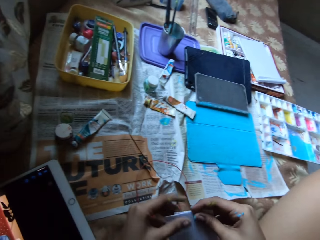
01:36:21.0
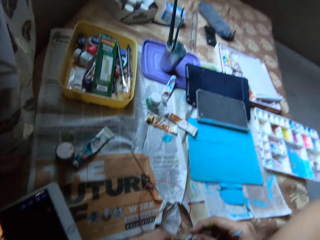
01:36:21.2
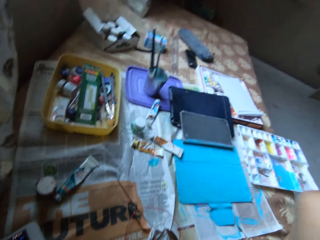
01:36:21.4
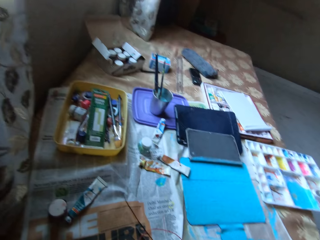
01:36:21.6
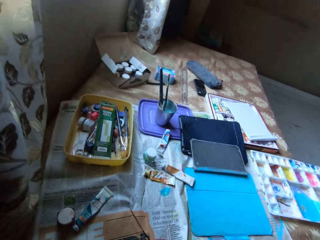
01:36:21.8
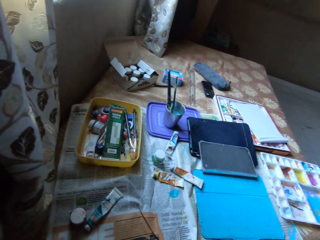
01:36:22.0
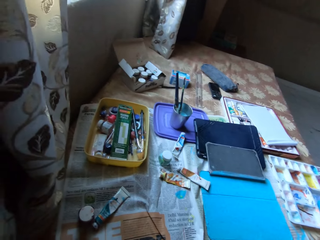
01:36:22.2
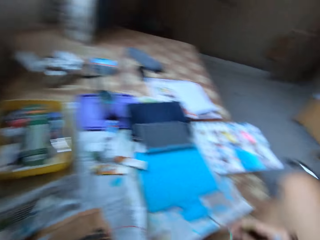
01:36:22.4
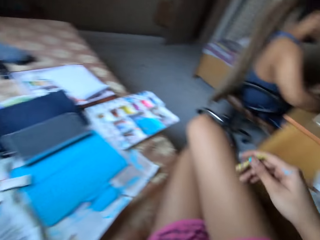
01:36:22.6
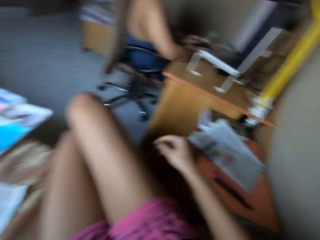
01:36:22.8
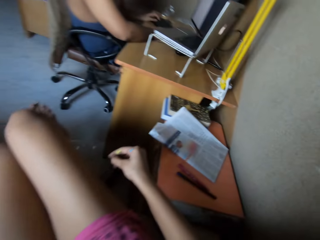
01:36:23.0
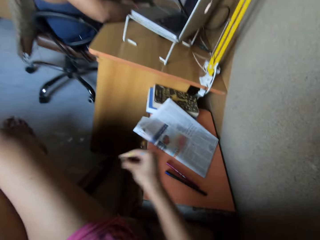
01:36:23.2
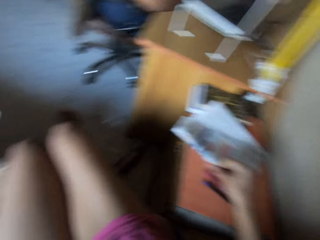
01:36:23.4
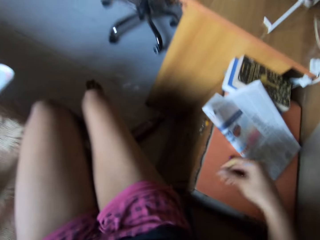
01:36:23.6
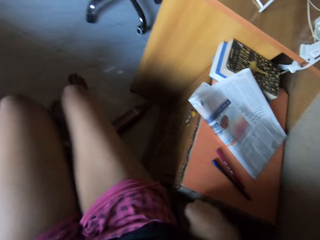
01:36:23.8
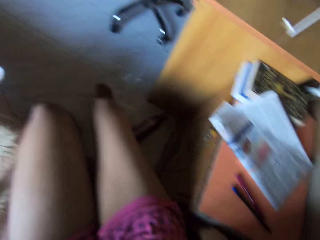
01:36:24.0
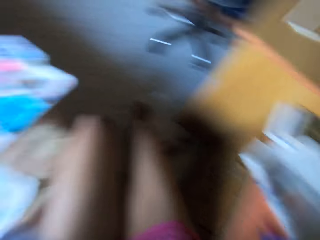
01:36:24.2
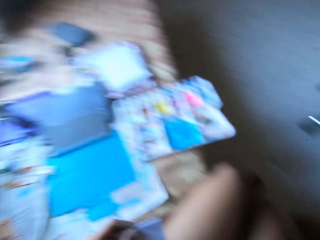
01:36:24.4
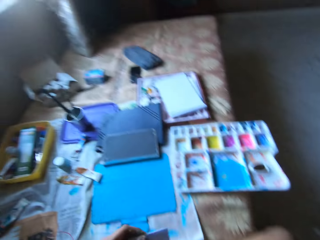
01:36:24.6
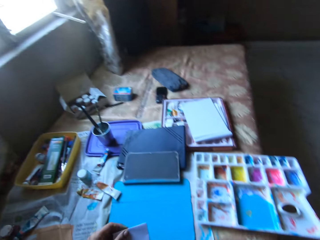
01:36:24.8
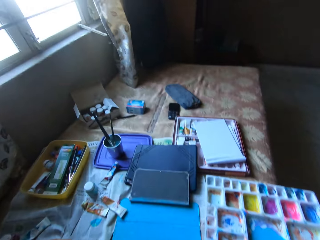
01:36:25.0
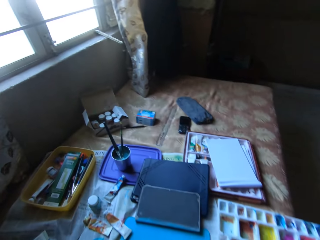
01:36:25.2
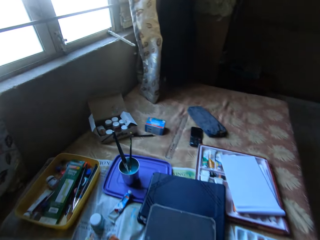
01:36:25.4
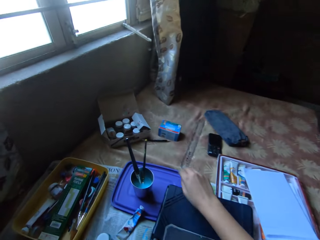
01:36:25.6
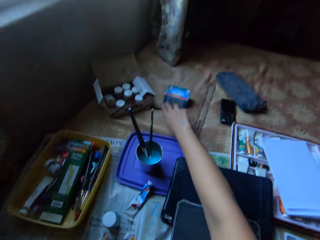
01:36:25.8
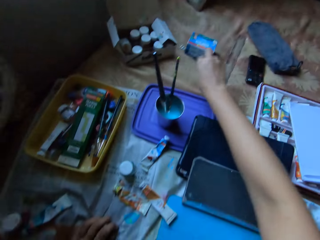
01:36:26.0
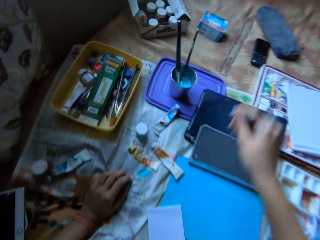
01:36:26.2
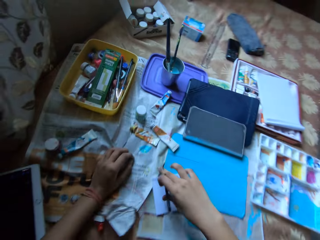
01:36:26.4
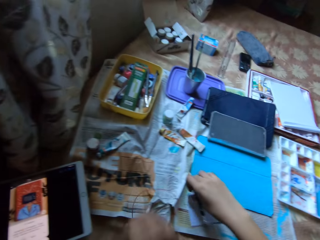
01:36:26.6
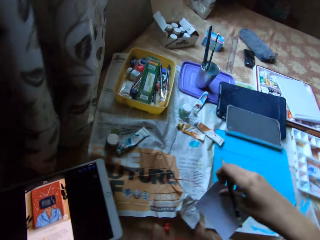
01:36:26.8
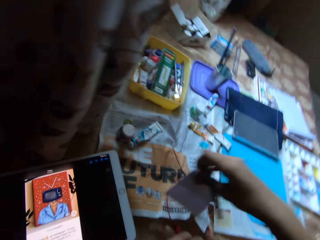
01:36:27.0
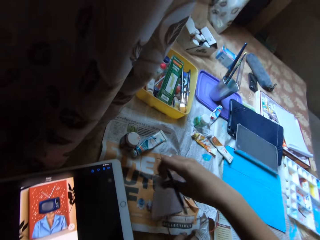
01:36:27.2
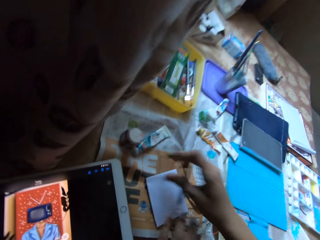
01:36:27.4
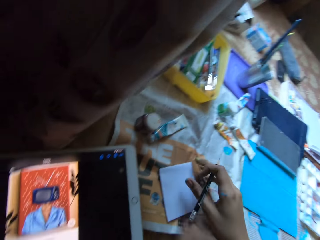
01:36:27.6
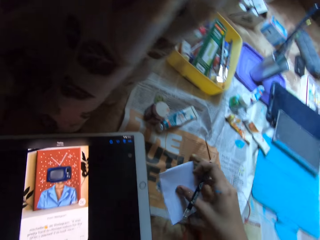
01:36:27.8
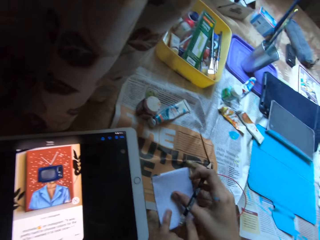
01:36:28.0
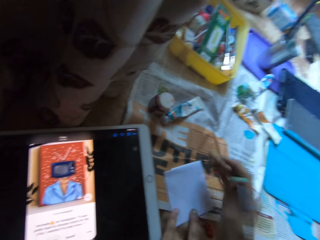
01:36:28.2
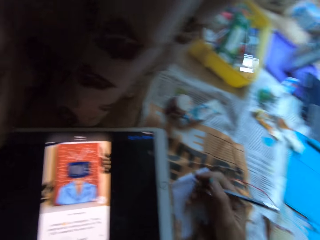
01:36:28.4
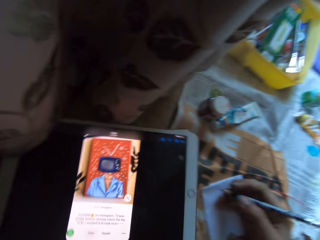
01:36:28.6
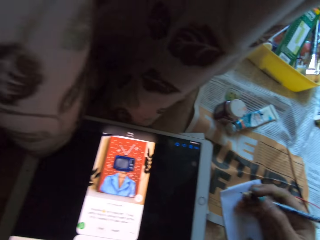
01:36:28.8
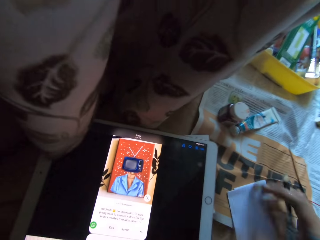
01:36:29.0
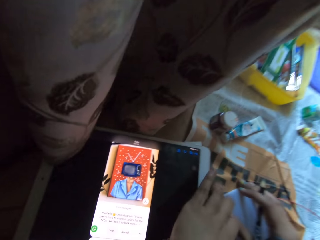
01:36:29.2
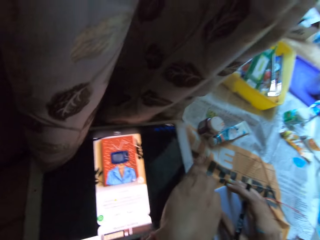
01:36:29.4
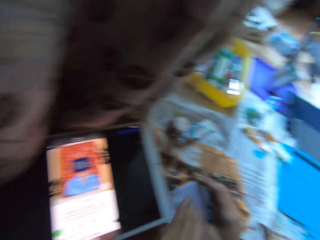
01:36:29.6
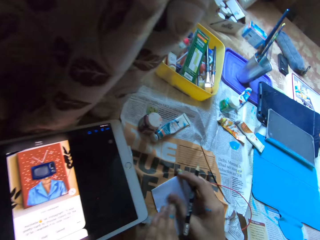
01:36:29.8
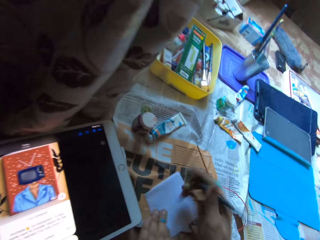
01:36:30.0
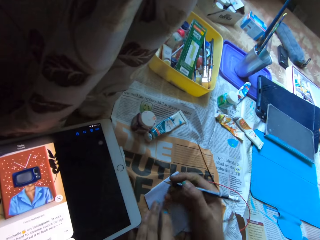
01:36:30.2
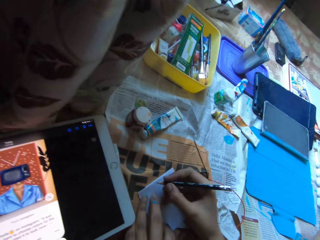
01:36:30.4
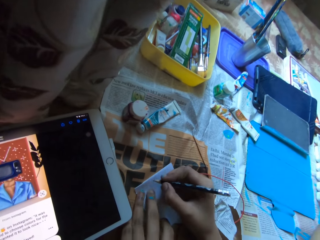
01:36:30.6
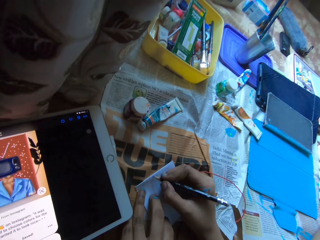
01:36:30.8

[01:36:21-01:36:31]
The camera wearer picks up a pencil from a bed with her right hand. She picks up the sheet of paper from the tablet case with her right hand. She drops the sheet of paper on a newspaper sheet with her right hand. She moves the sheet of paper on the newspaper sheet with her right hand. She moves the tablet on the bed with her left hand.

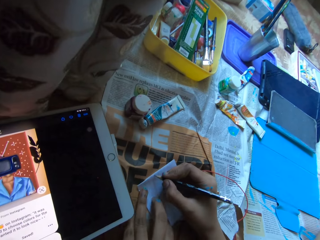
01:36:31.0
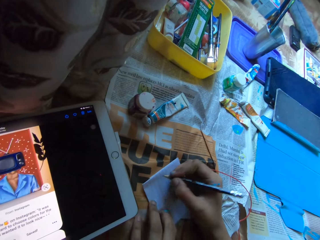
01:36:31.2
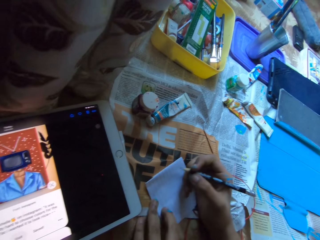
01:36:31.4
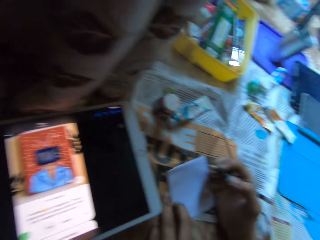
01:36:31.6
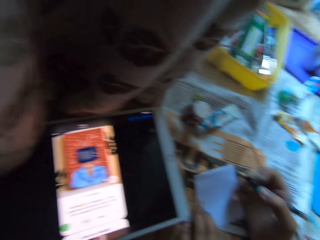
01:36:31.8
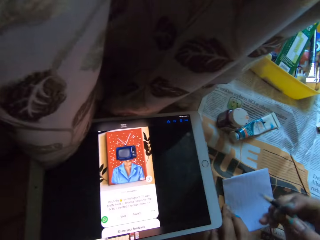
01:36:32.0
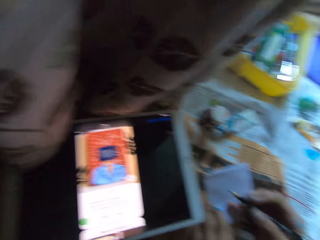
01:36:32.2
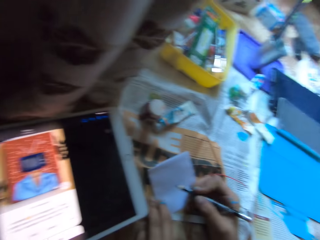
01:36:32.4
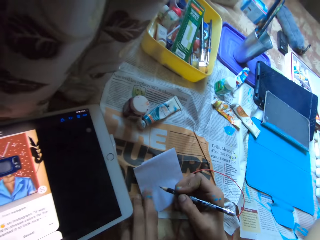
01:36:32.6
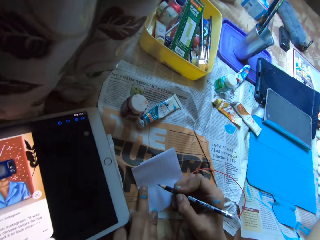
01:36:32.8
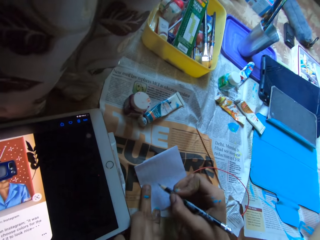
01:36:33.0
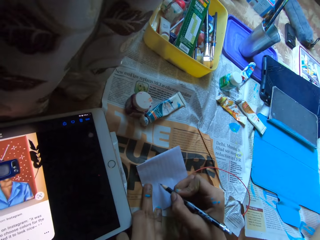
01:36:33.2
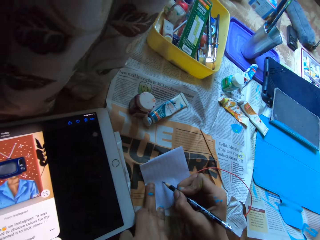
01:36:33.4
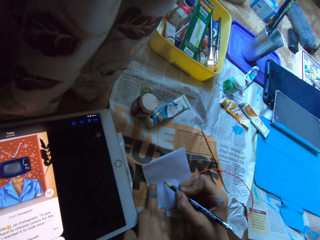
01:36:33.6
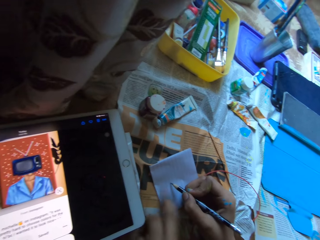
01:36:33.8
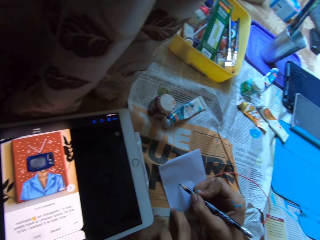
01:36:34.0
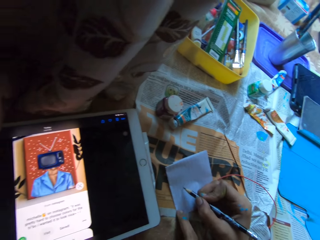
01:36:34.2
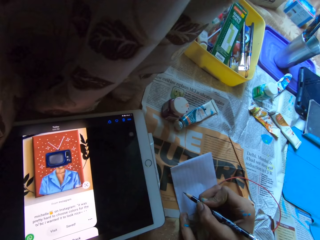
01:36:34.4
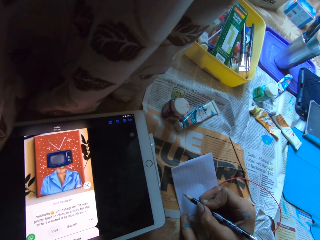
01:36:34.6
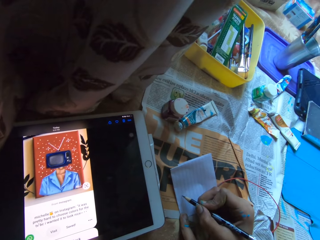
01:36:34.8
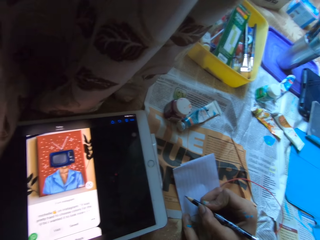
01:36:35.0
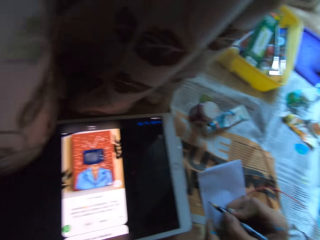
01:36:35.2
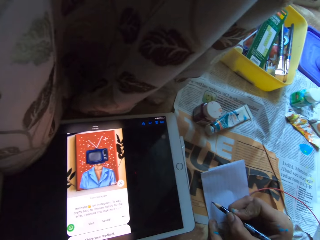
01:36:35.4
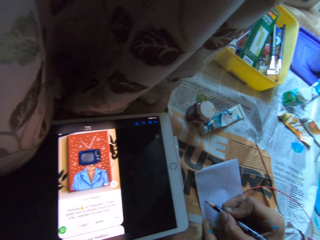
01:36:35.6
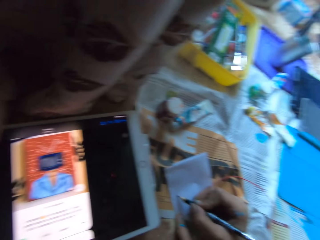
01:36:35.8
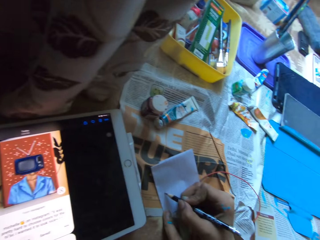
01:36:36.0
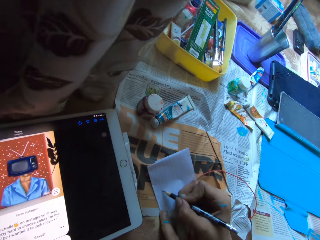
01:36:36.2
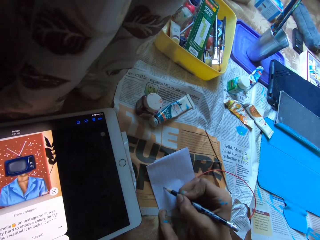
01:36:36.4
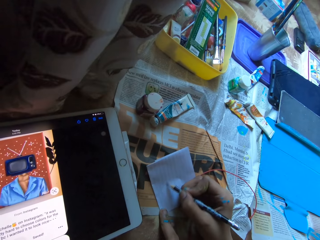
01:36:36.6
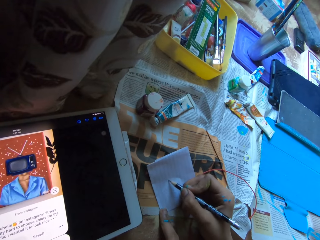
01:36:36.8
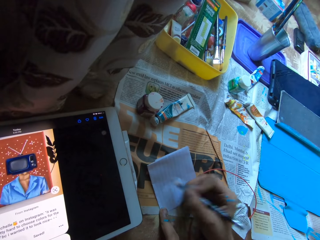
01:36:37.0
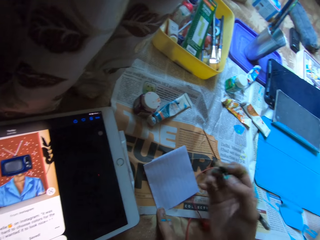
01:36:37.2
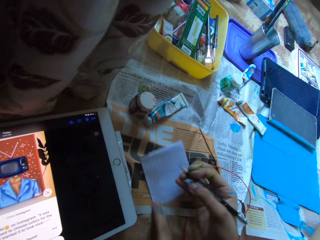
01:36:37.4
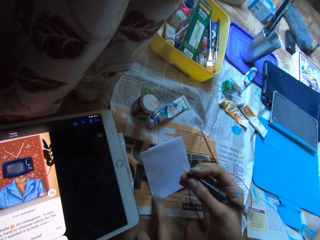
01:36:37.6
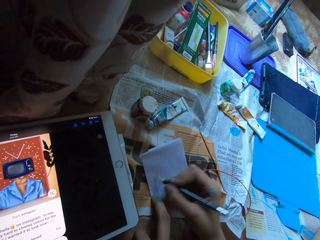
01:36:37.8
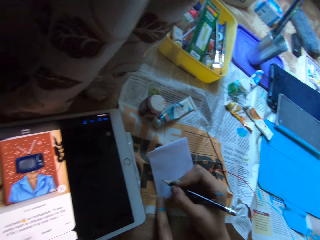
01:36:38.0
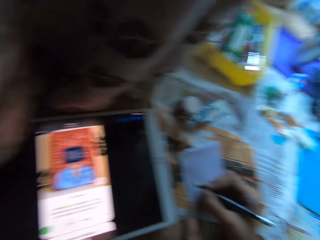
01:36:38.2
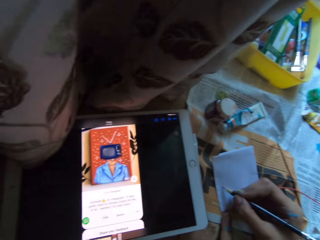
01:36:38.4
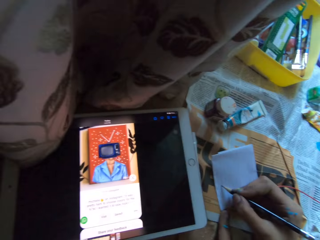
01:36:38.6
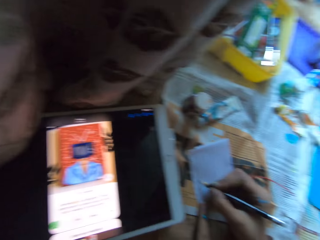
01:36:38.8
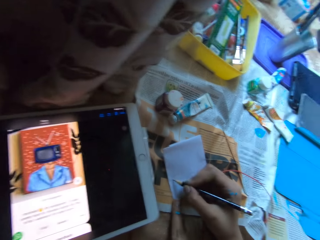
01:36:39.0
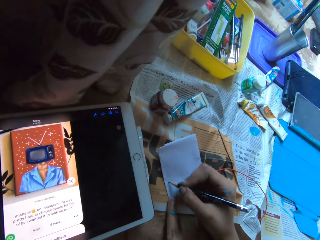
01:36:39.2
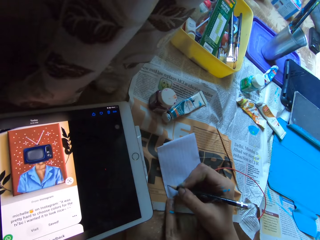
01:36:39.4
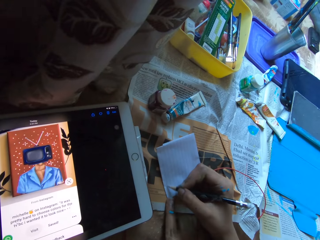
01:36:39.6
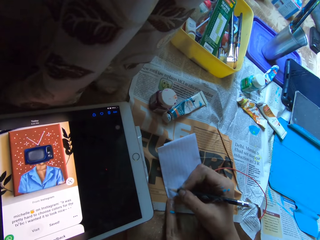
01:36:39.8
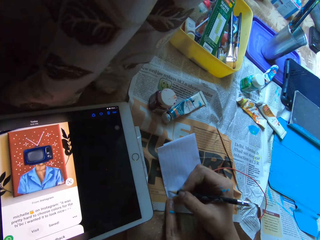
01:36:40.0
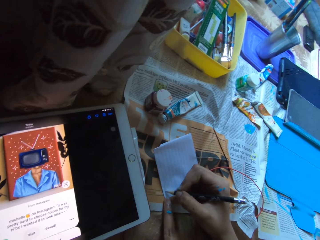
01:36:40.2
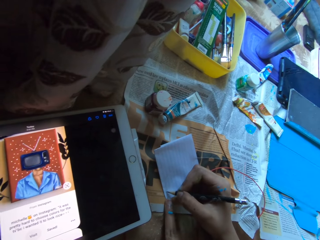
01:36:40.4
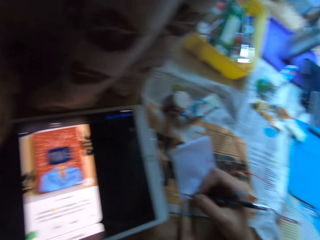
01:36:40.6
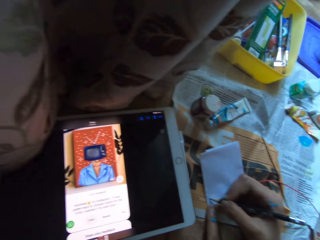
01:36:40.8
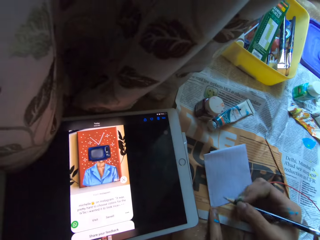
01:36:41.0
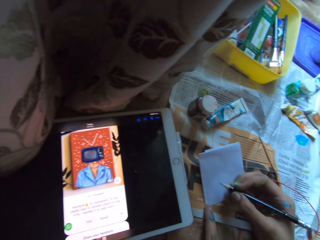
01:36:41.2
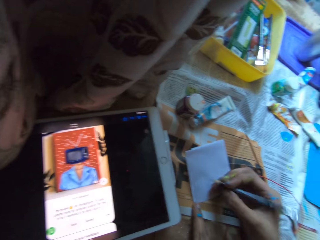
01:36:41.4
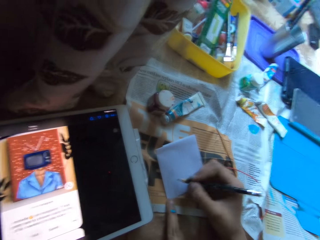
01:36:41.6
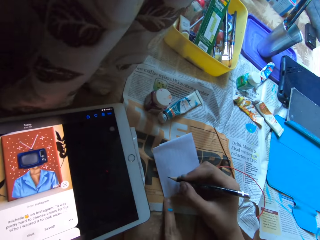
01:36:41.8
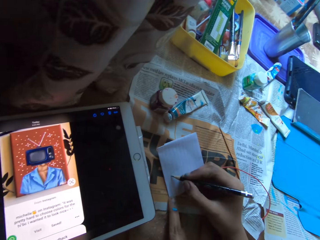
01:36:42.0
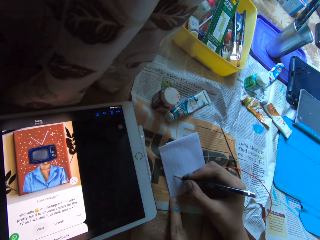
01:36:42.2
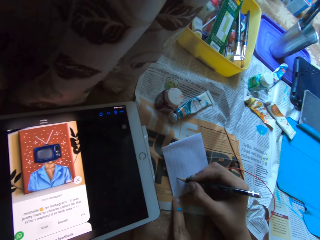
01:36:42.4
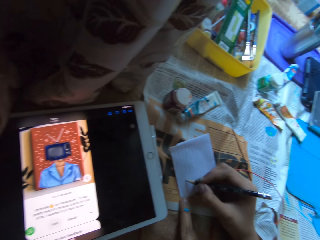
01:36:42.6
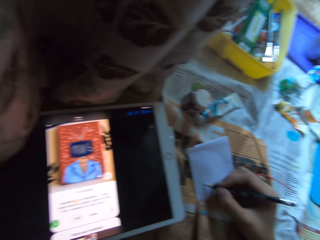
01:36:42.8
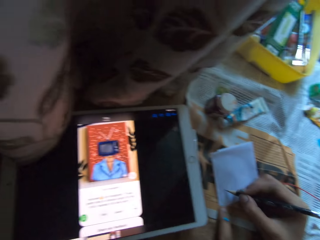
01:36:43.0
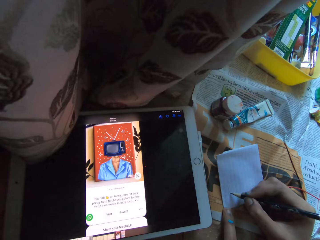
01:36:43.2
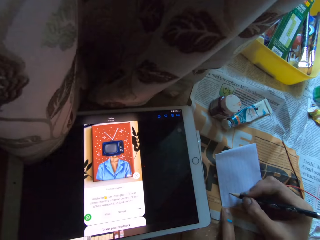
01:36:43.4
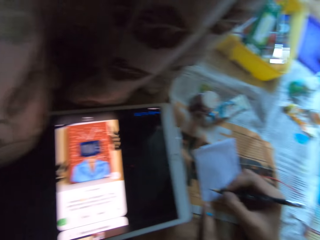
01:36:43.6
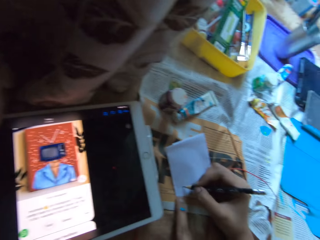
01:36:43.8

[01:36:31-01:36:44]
The camera wearer adjusts the sheet of paper on the newspaper sheet with her left hand. She draws on the sheet of paper with the pencil in her right hand. She checks the tablet. She draws with the pencil. She checks the tablet. She draws with the pencil. She checks the tablet.
